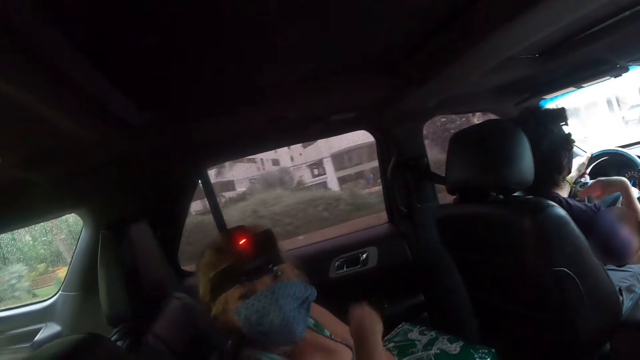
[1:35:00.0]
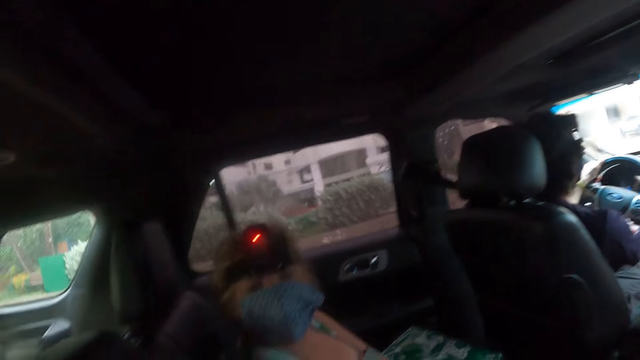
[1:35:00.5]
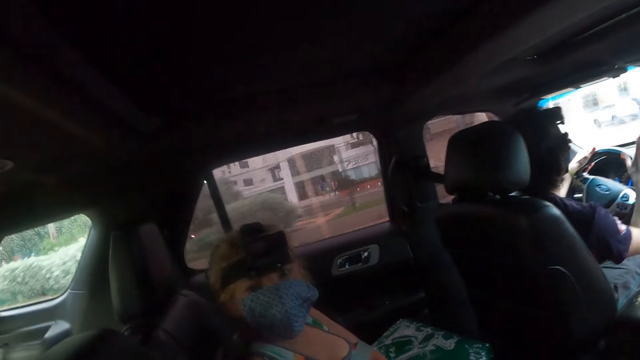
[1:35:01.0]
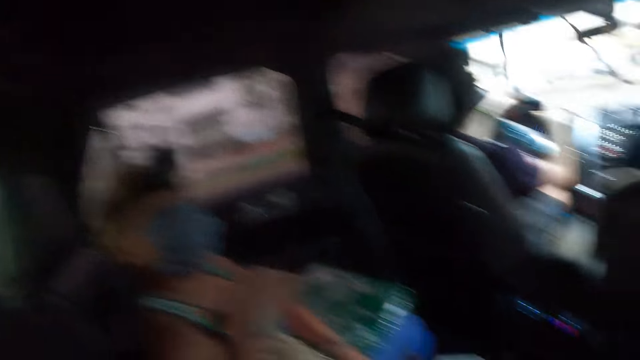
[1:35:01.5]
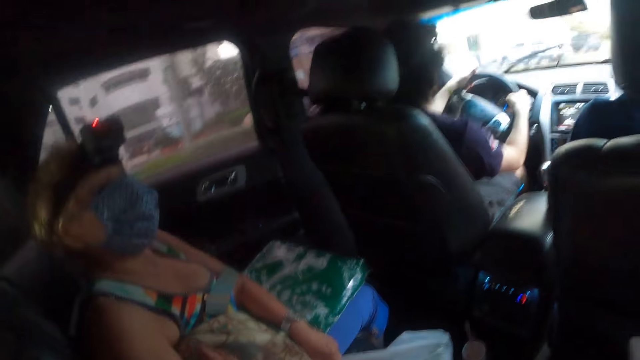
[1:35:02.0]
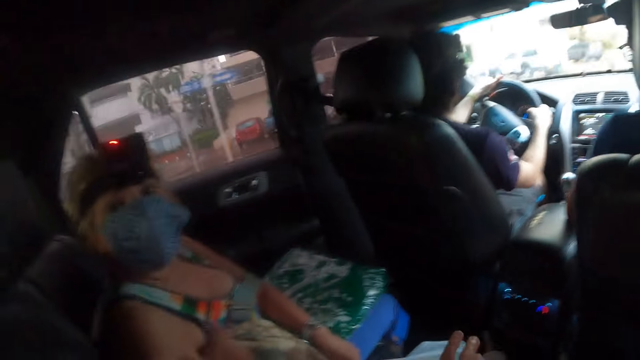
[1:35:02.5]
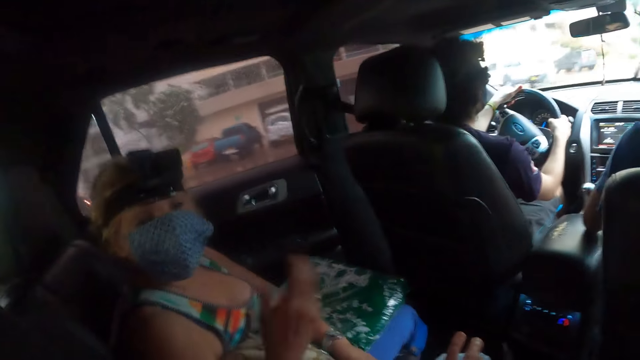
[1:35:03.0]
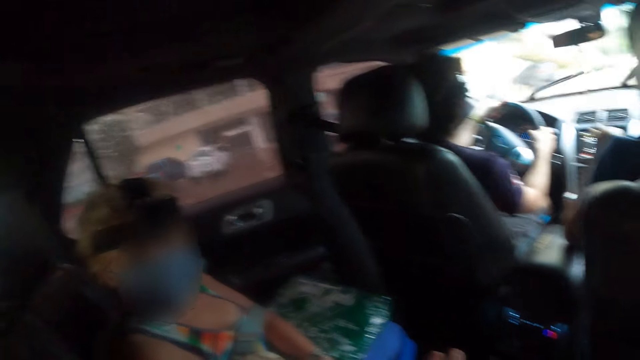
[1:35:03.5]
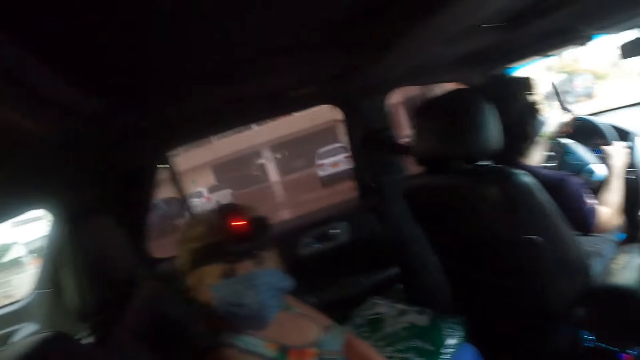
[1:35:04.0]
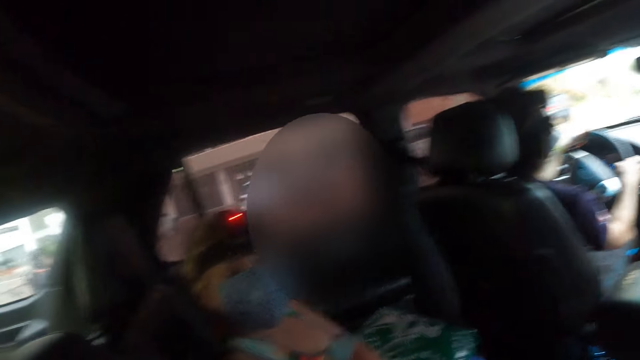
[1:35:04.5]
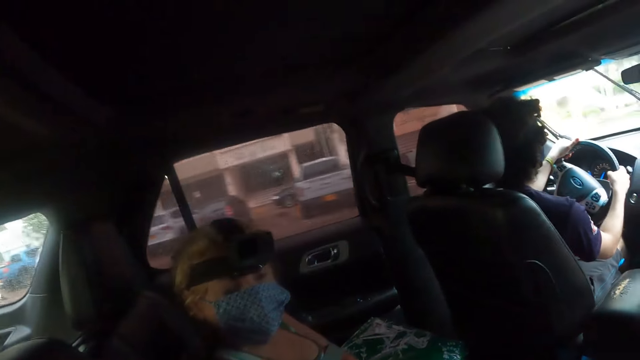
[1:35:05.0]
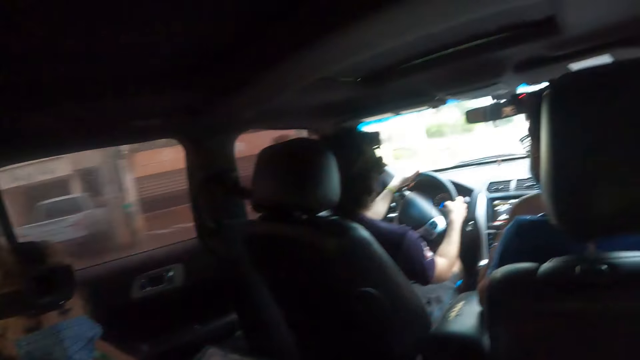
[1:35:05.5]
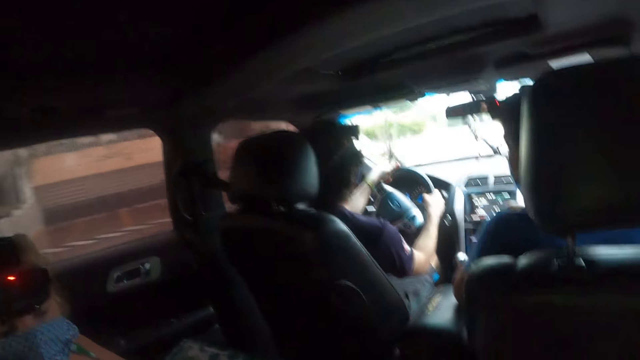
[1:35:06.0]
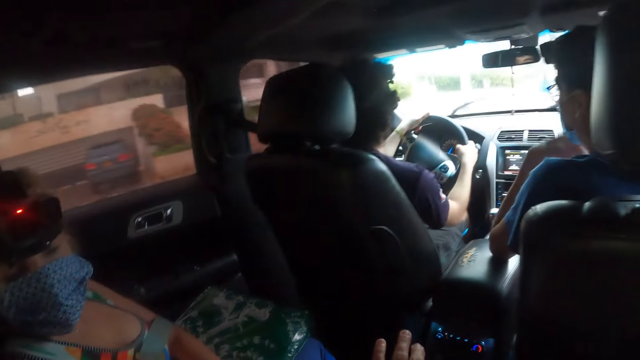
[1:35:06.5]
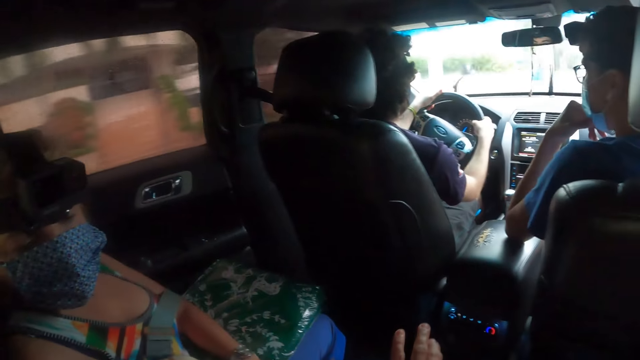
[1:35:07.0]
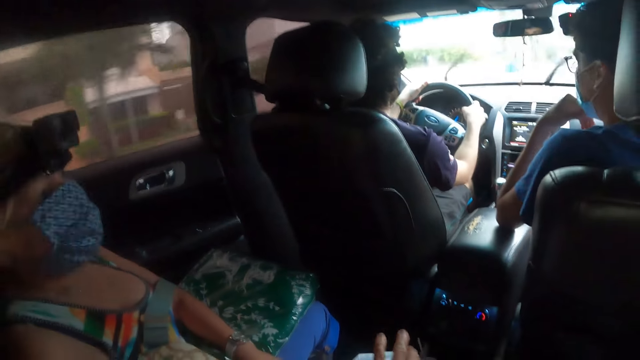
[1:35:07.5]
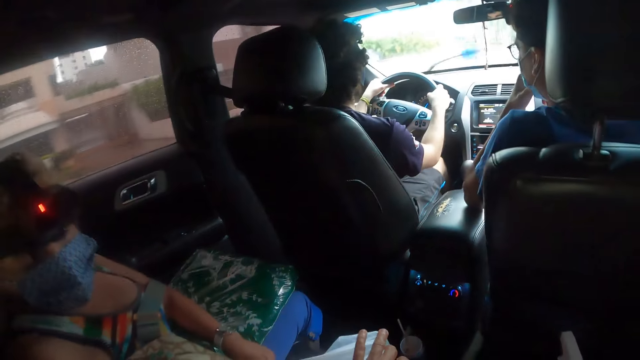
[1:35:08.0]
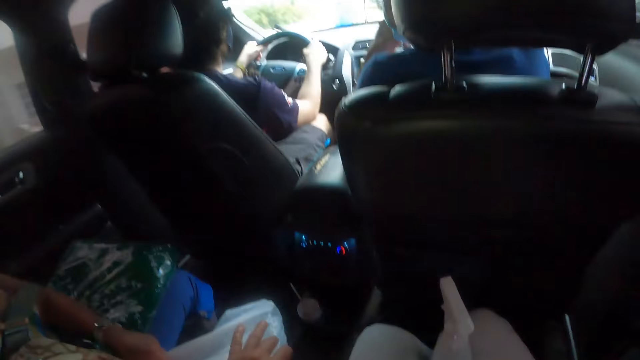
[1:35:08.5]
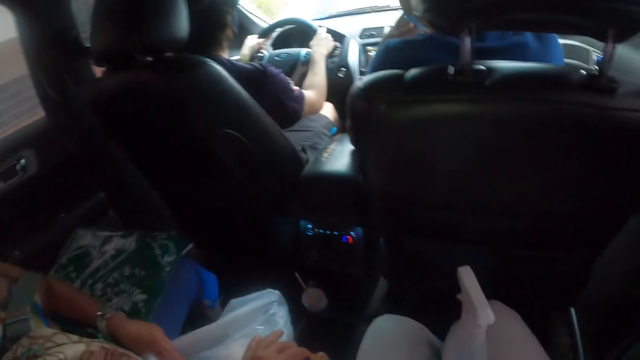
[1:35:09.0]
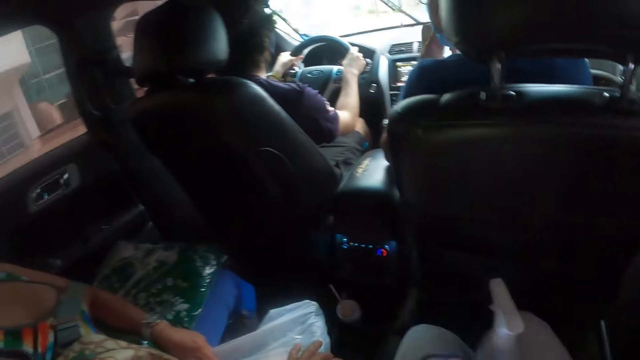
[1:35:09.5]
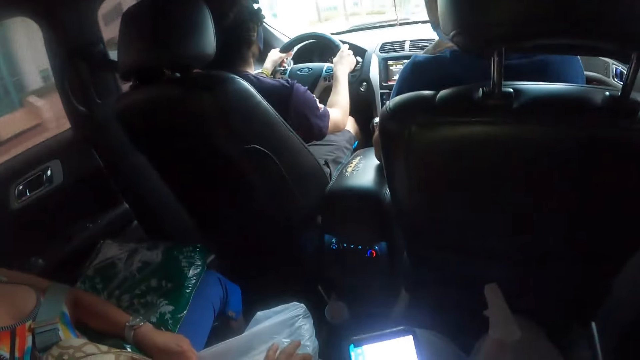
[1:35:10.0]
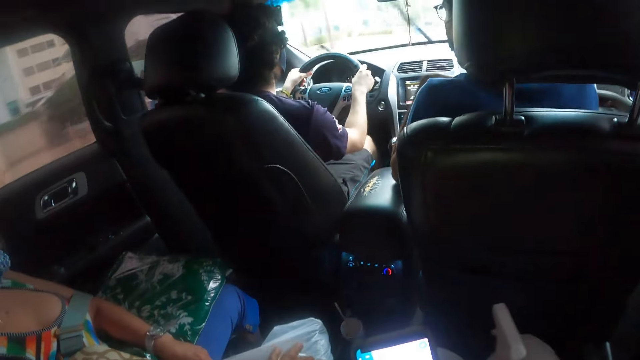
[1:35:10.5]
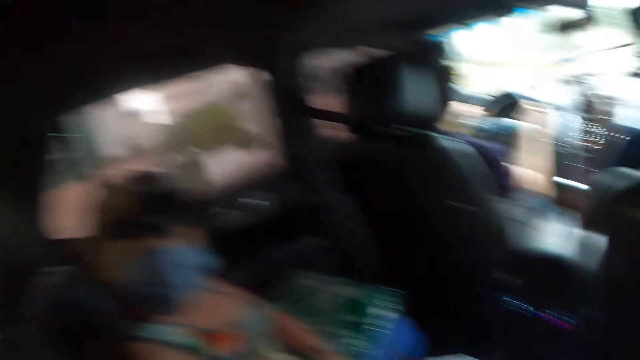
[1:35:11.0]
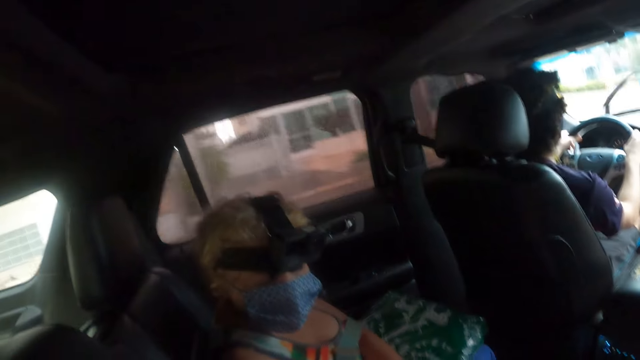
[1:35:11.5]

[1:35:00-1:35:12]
A person moves a hand. Another person moves a hand. The first person moves a hand. The second person drives a vehicle. The first person moves a hand and moves a head. A third person moves a hand. The first person moves a head. The third person moves a hand.

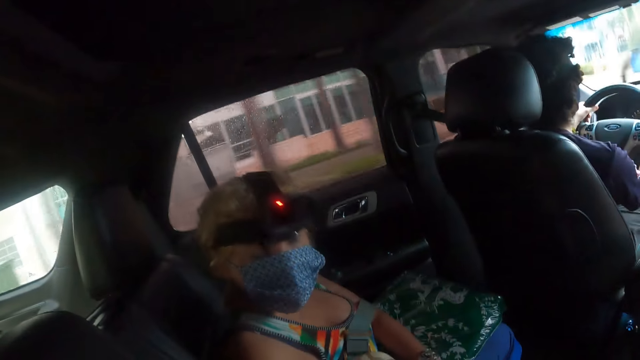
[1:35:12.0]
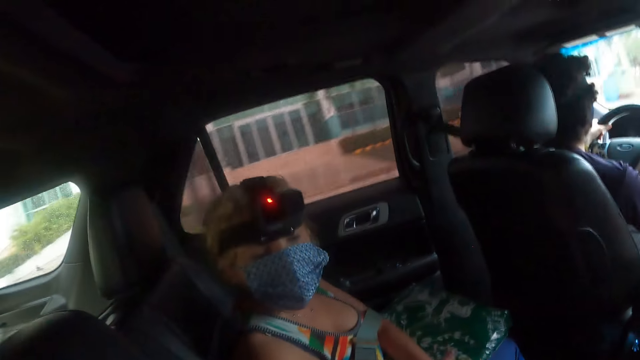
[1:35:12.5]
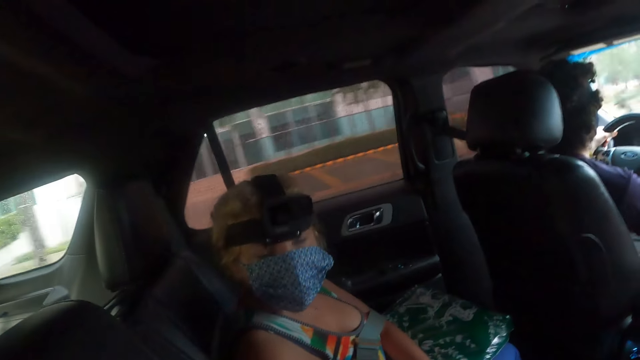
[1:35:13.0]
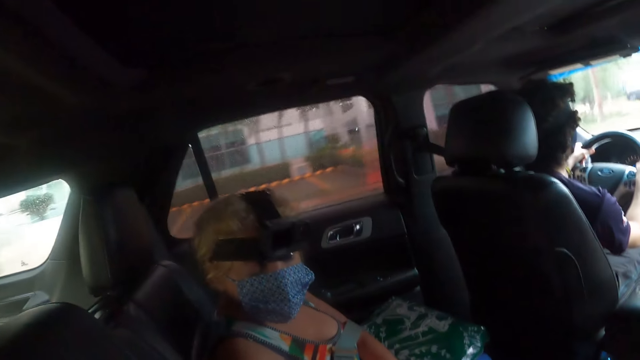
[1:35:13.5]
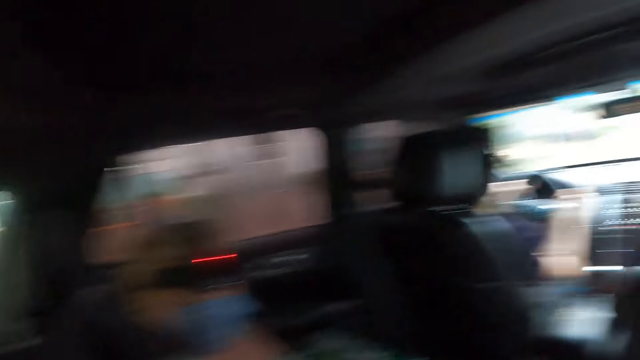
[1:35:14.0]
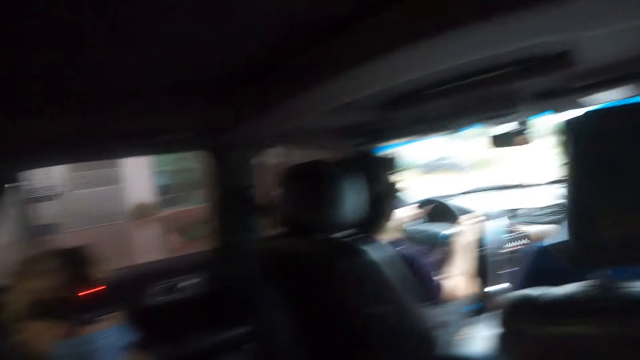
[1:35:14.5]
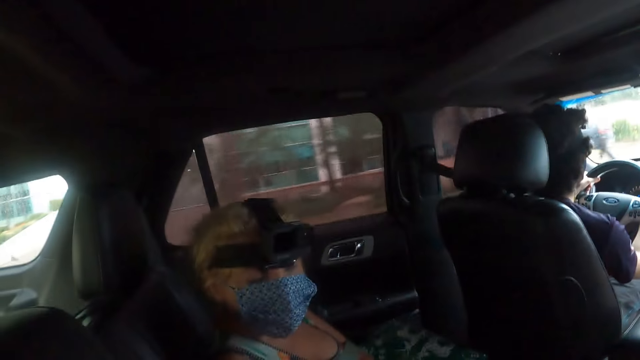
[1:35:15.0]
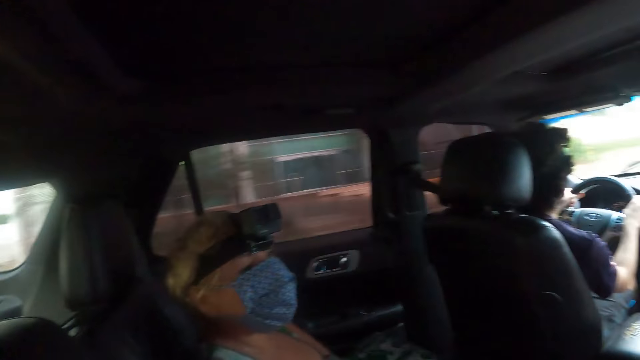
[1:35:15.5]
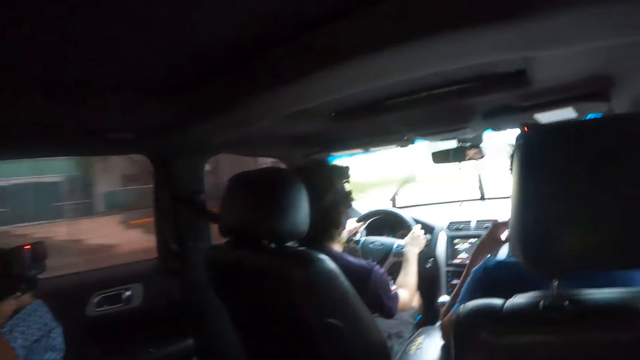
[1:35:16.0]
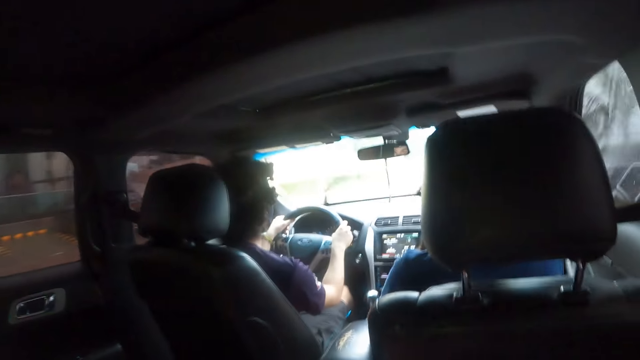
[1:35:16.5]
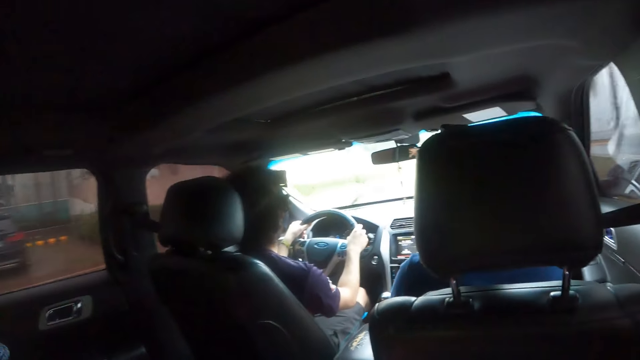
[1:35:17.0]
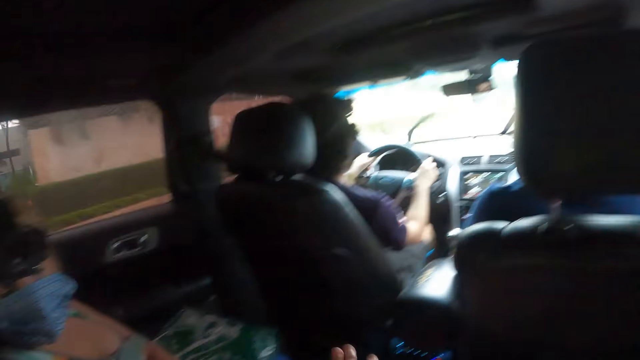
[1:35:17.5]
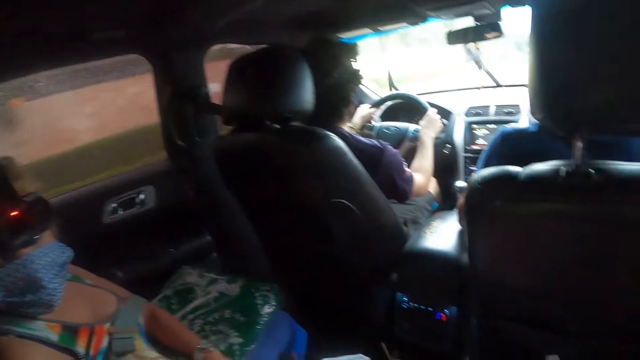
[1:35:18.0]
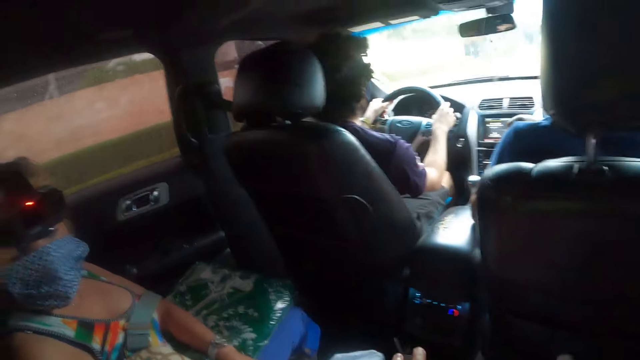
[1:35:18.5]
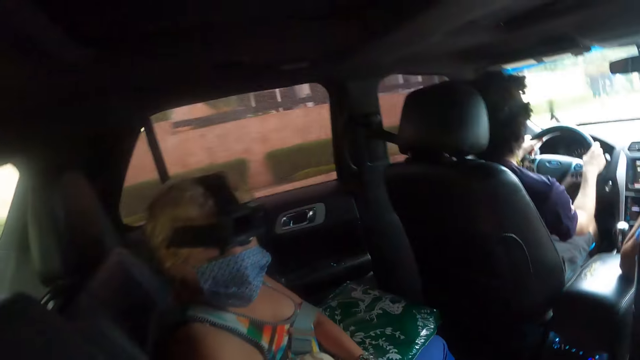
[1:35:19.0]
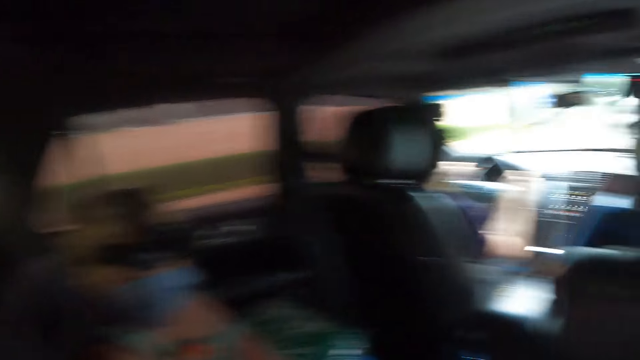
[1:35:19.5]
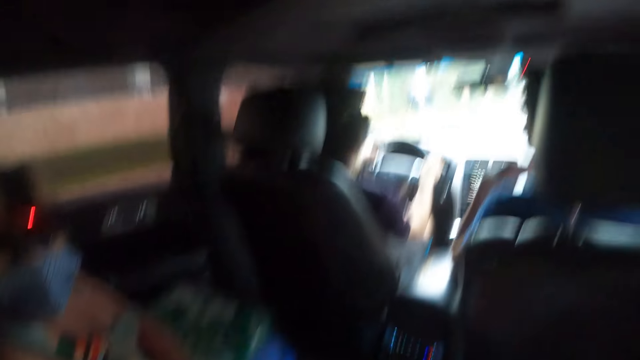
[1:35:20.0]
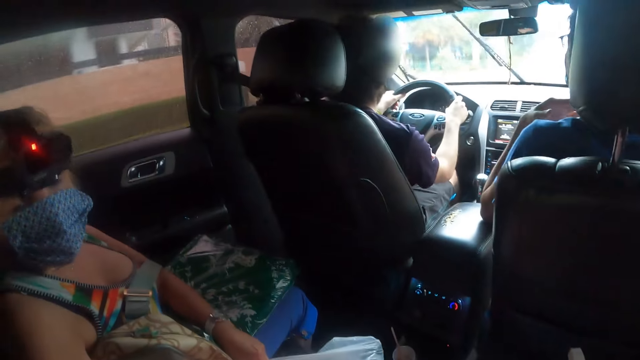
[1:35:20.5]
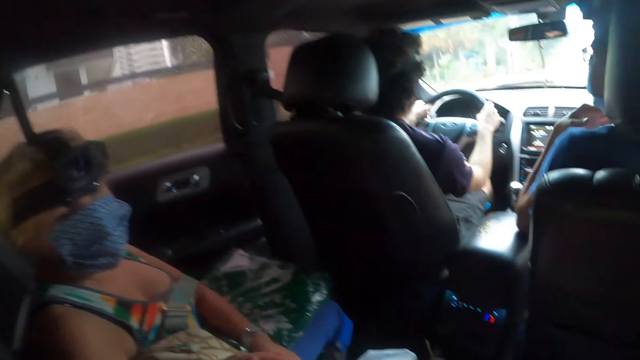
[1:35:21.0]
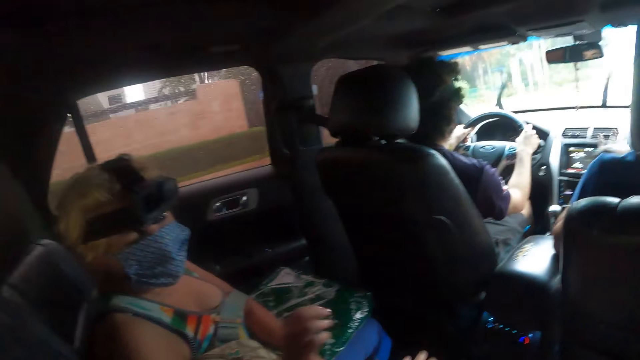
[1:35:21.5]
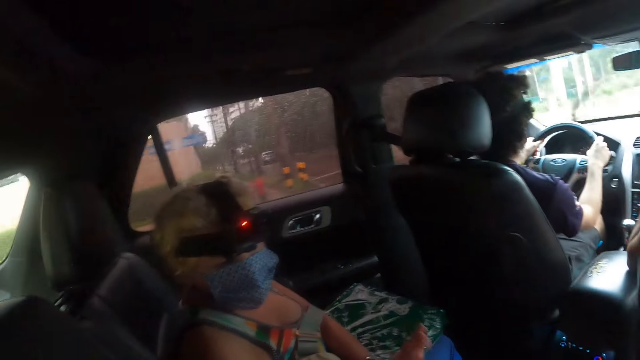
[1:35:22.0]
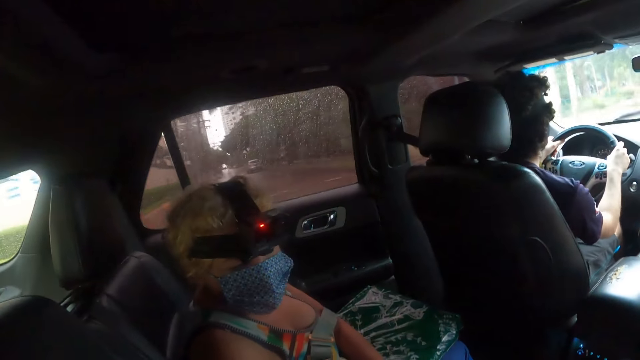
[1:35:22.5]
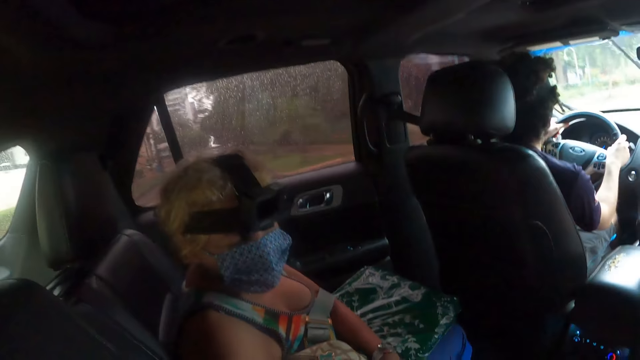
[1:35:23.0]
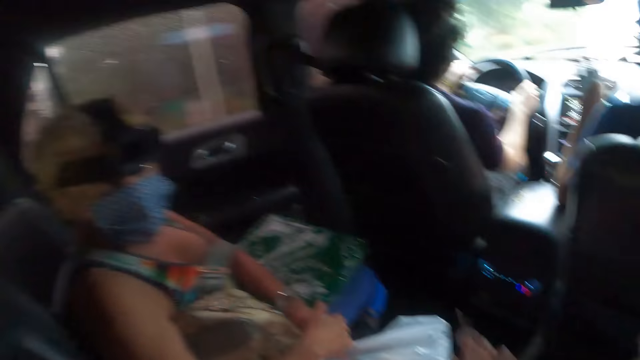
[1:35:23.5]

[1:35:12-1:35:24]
The first person moves a head. The third person moves a hand. The first person moves a head. The third person moves a hand. The first person moves a head. The third person moves a hand. The first person moves a hand.
